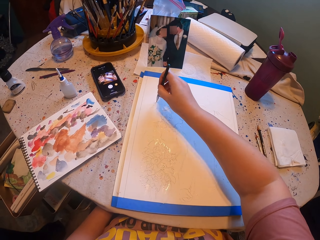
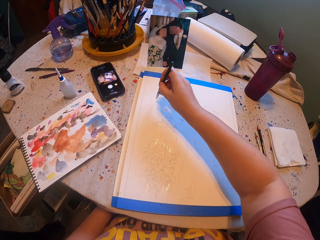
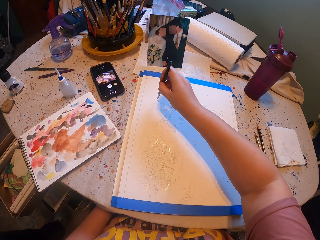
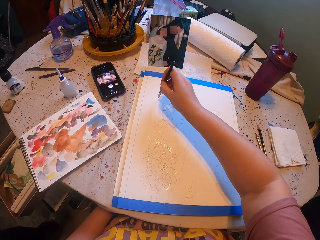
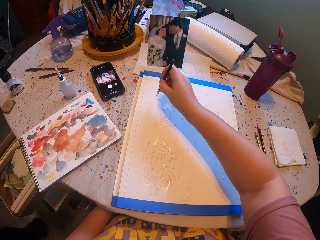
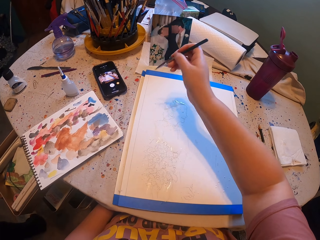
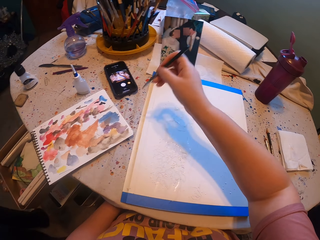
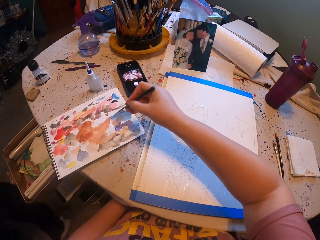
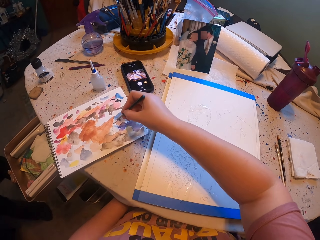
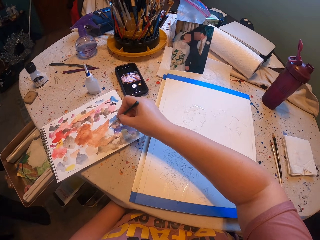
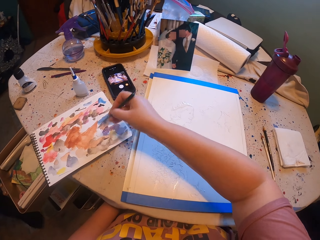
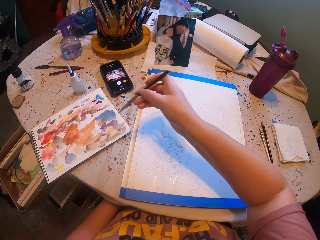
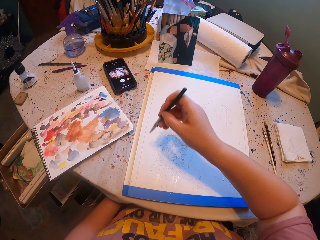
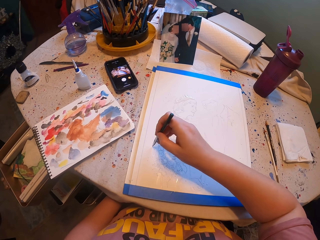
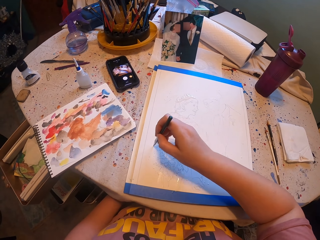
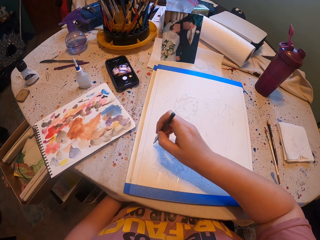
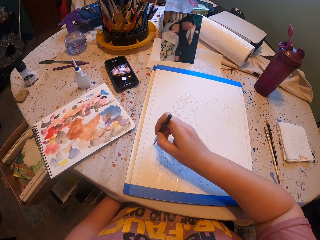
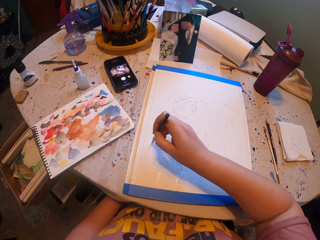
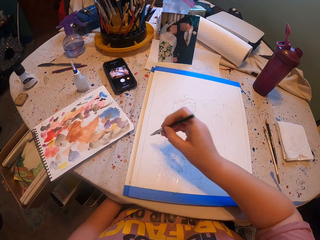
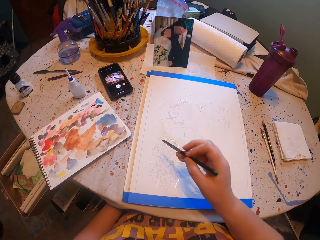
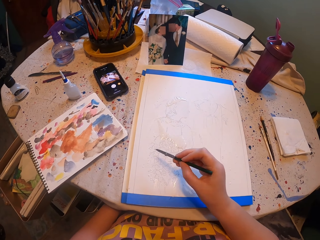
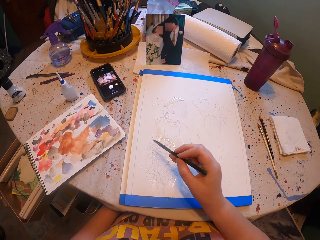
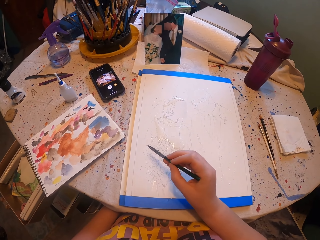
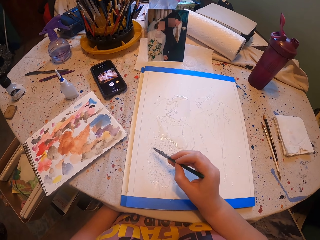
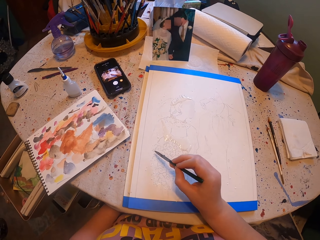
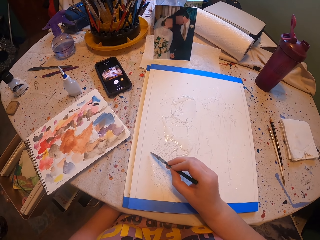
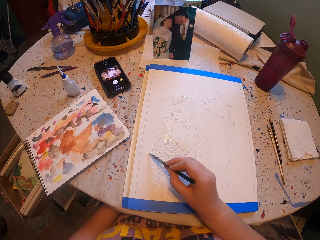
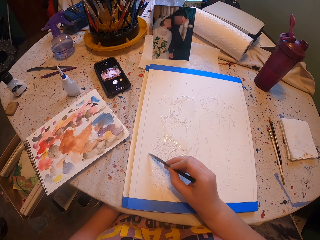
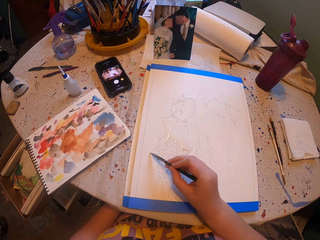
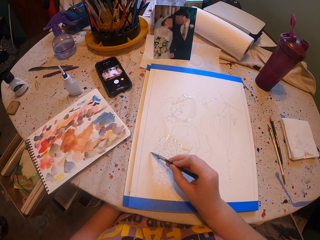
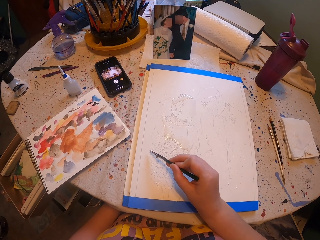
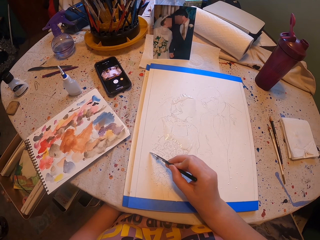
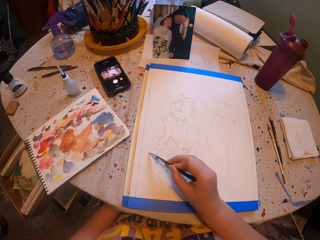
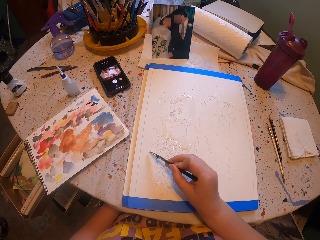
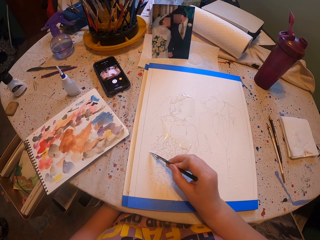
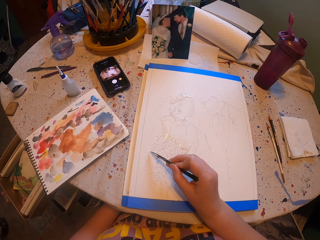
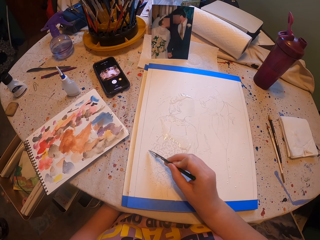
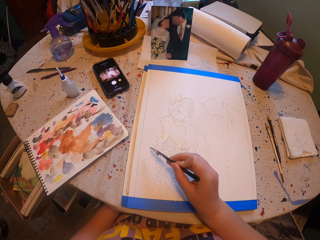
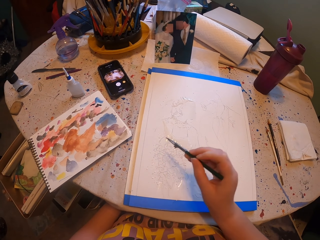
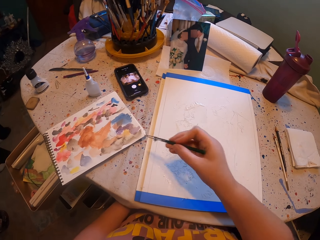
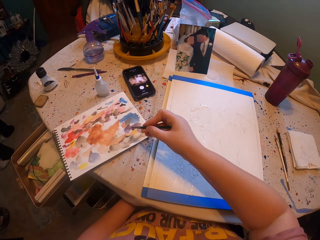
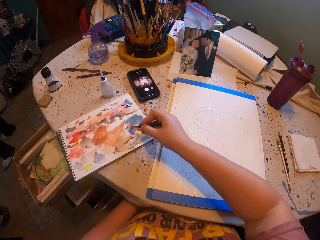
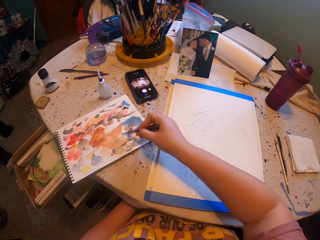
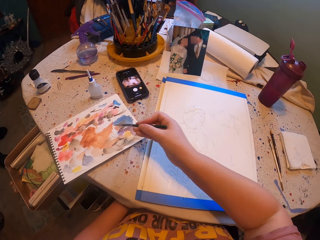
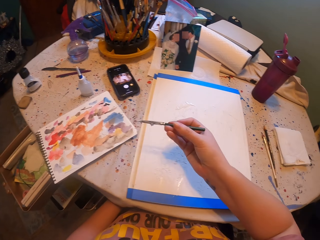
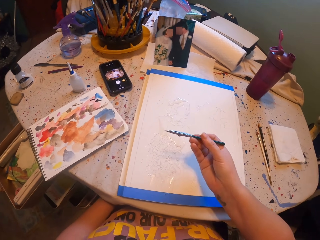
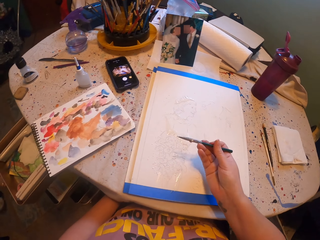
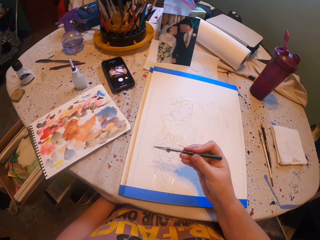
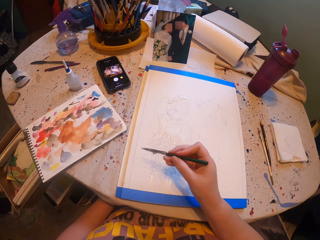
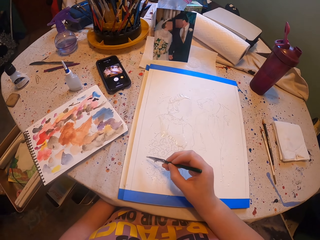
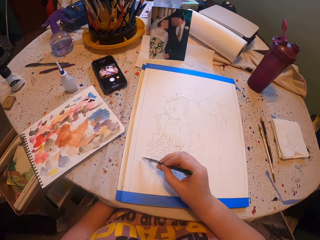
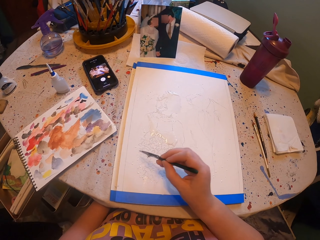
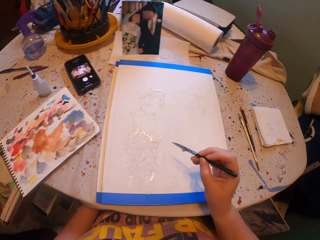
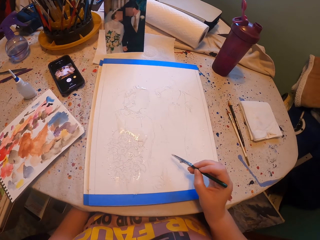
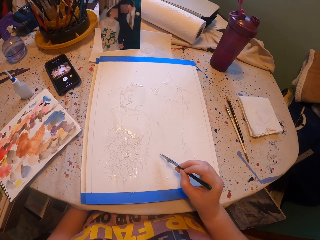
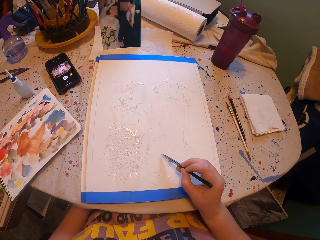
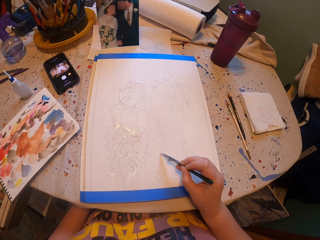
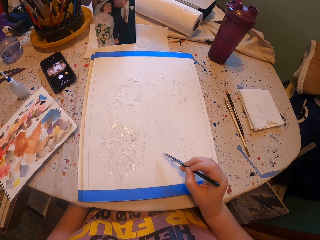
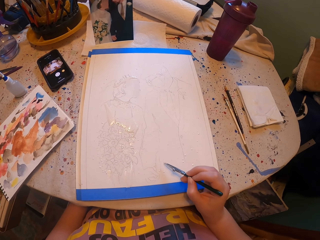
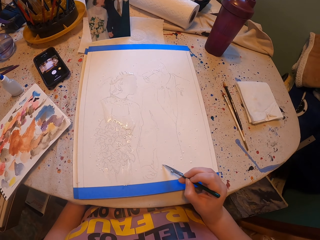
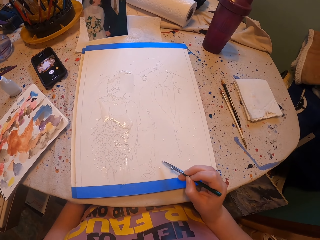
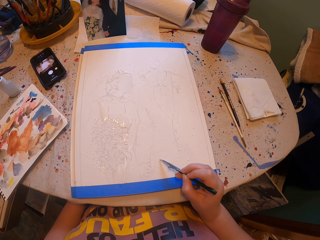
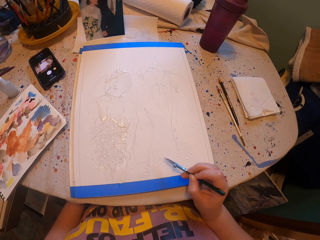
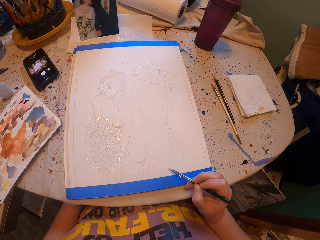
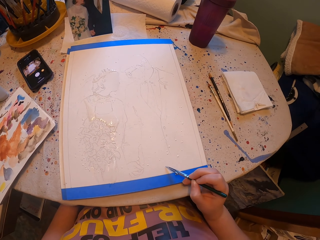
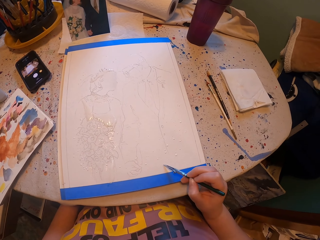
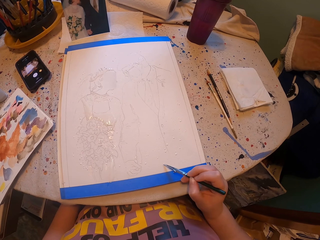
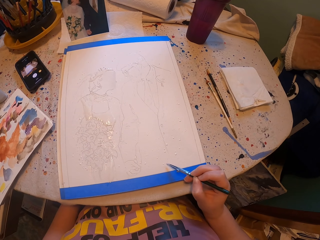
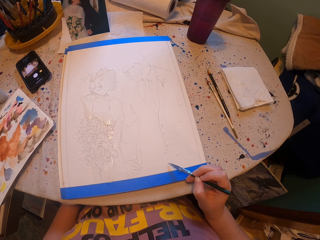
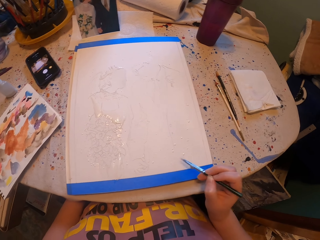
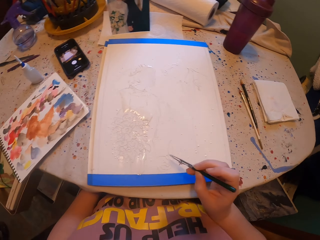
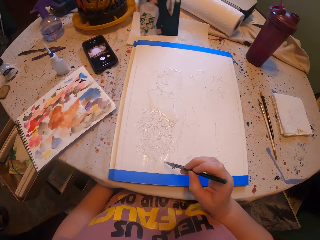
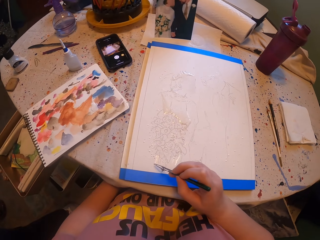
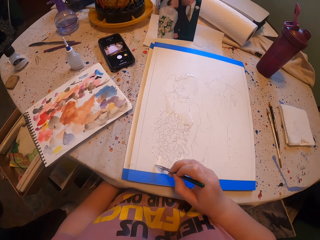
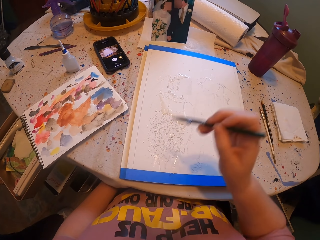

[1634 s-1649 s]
The camera wearer paints a picture with a pen brush. They rub the pen brush in the ink paper, pick the paint with the brush and paint the picture with the pen brush. They pick the paint with the brush and rub the pen brush in the ink paper. They paint the picture with the pen brush.

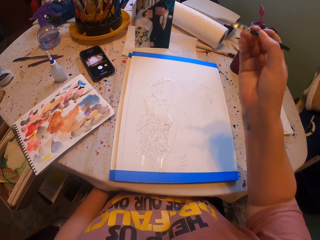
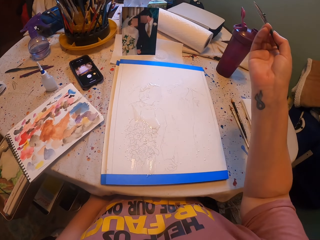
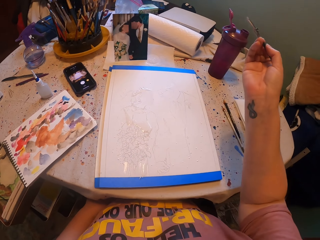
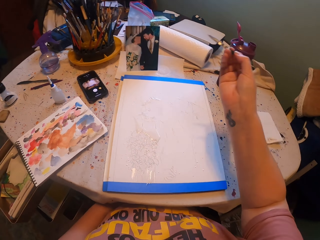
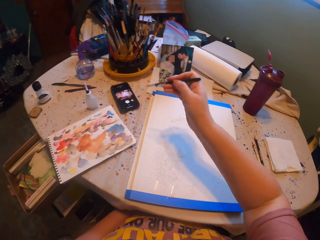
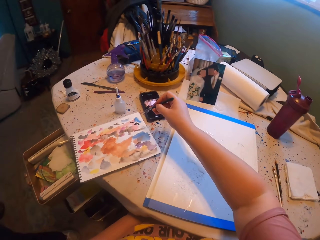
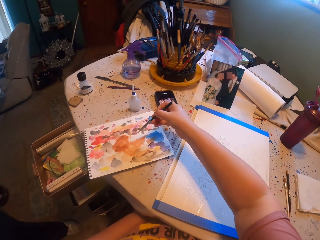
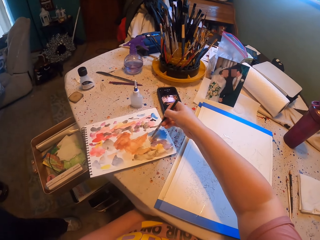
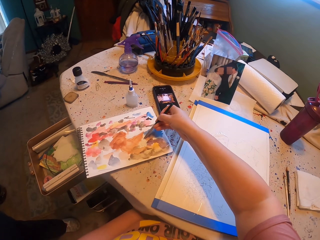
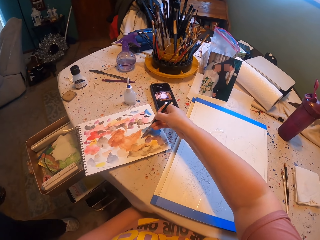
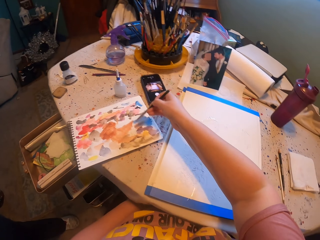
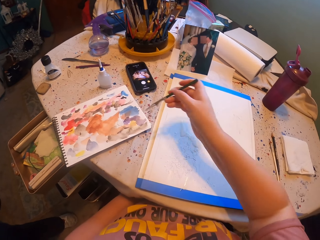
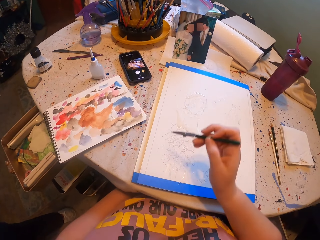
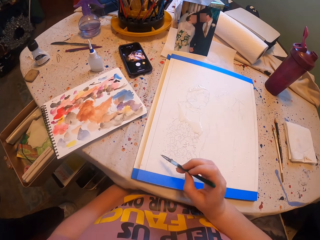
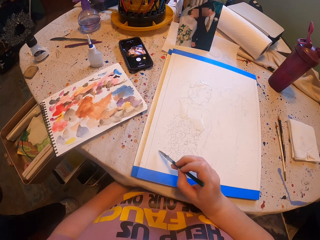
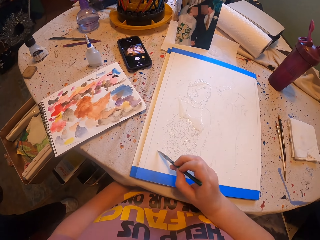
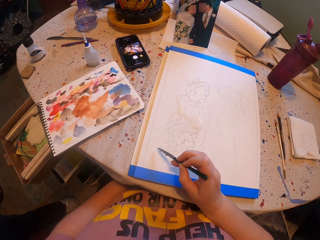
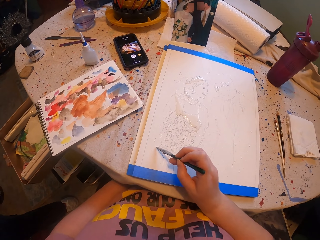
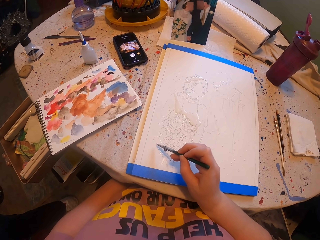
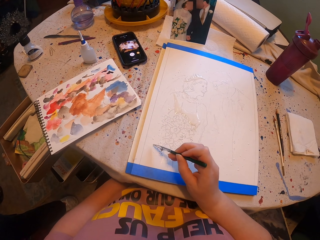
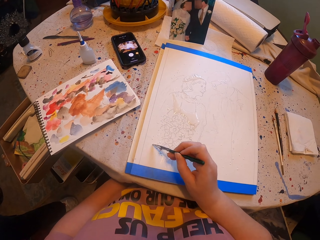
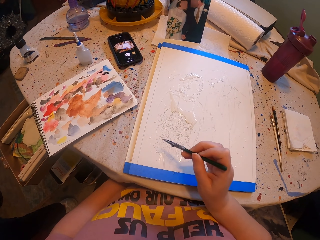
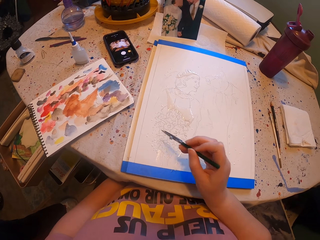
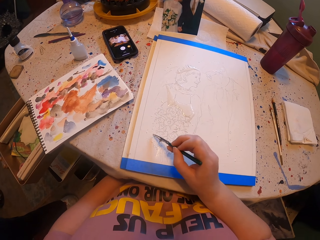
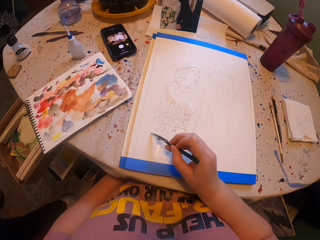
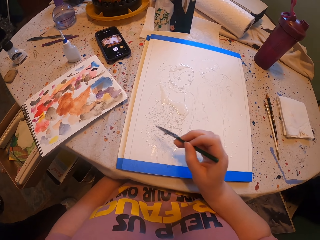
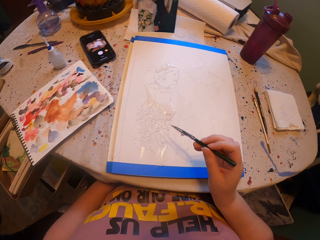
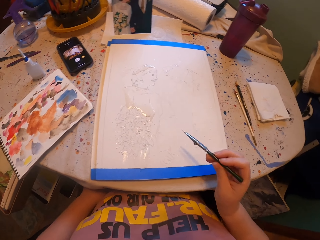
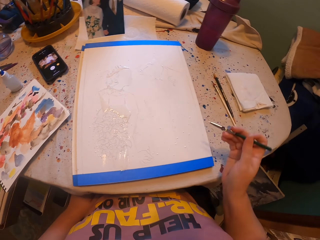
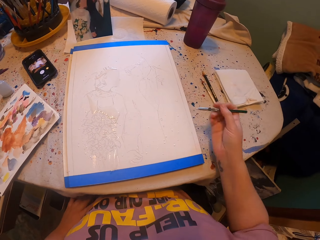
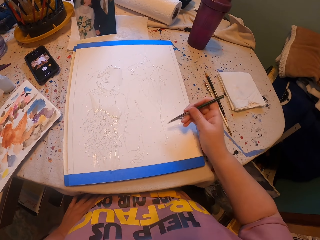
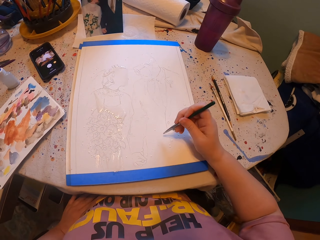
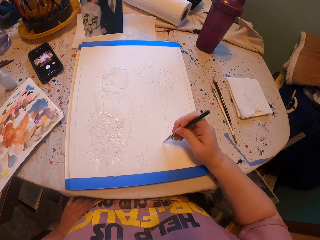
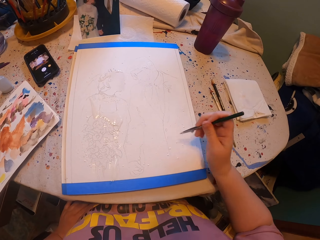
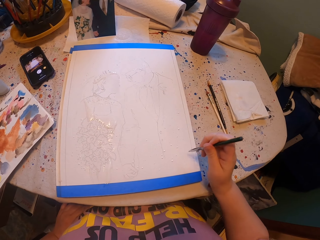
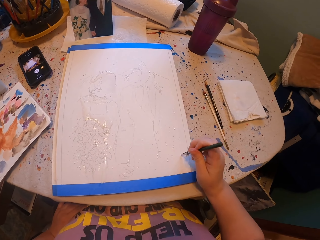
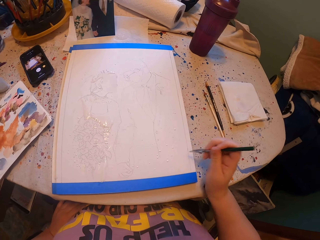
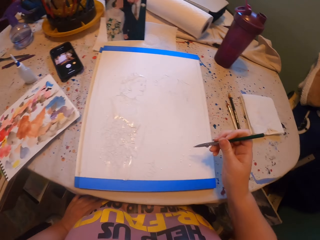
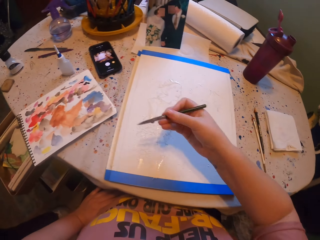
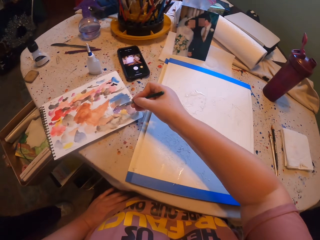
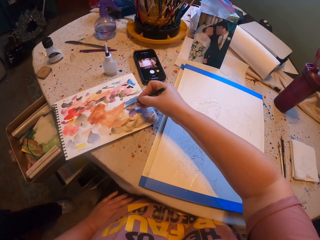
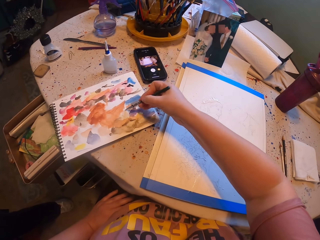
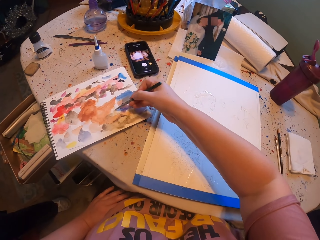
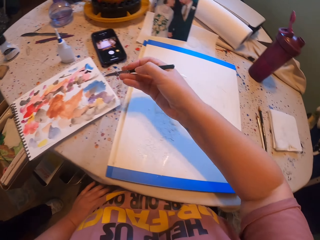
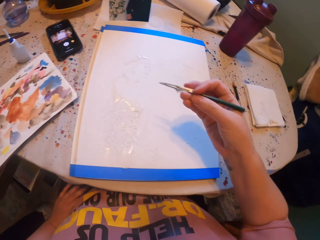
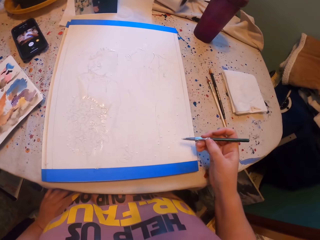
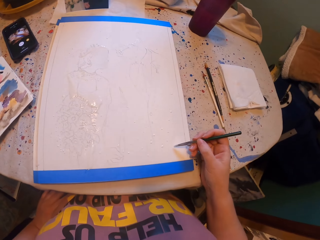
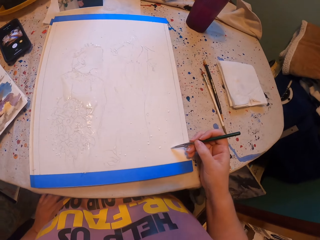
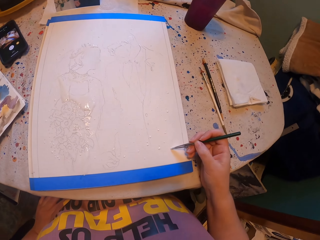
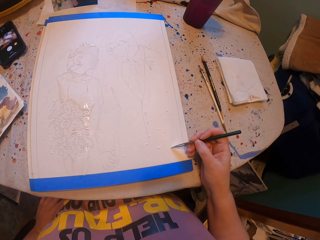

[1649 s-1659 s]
The camera wearer rubs a pen brush in the ink paper and picks the paint with the brush. They paint the picture with the pen brush. They pick the paint with the brush and rub the pen brush in the ink paper. They paint the picture with the pen brush.
